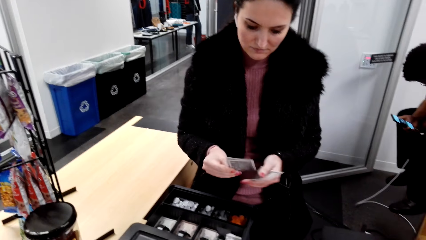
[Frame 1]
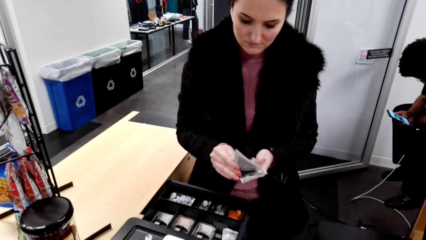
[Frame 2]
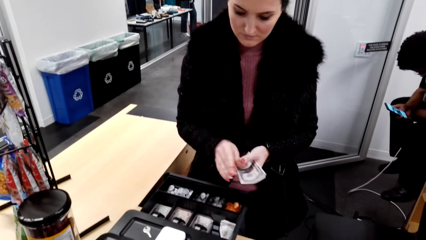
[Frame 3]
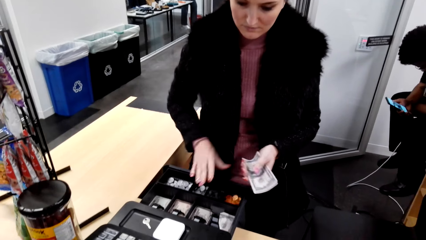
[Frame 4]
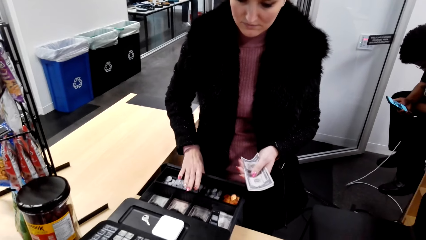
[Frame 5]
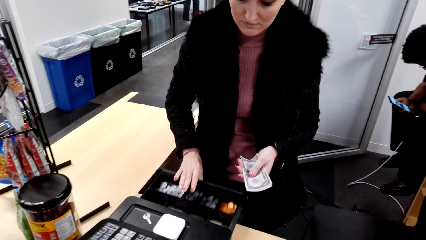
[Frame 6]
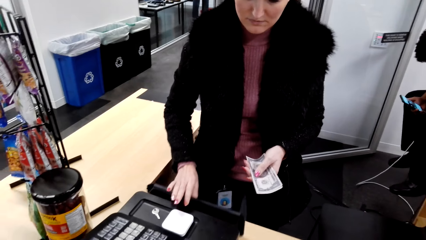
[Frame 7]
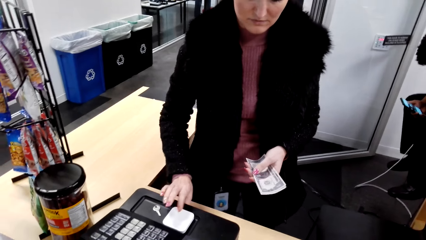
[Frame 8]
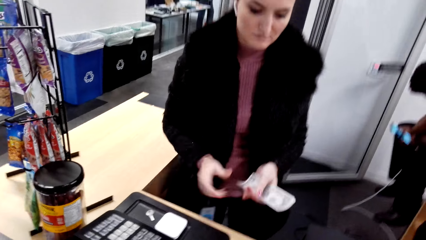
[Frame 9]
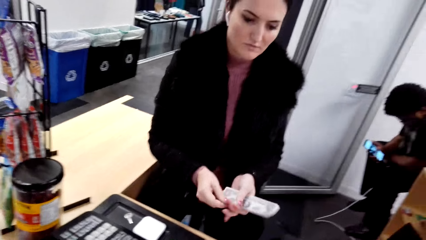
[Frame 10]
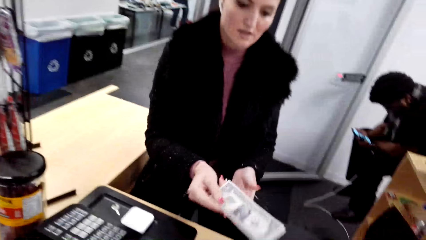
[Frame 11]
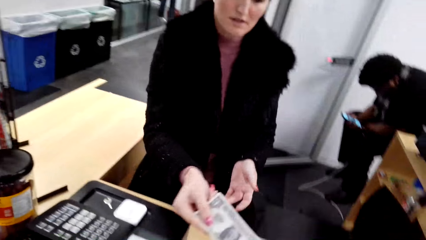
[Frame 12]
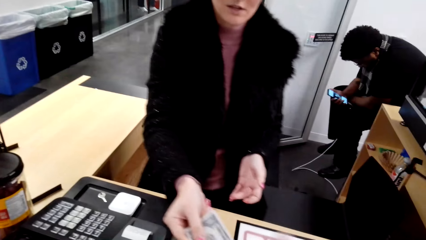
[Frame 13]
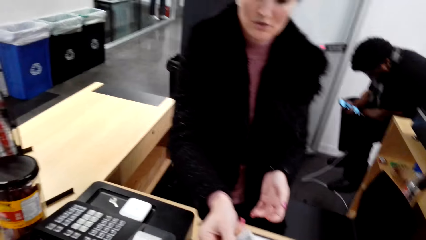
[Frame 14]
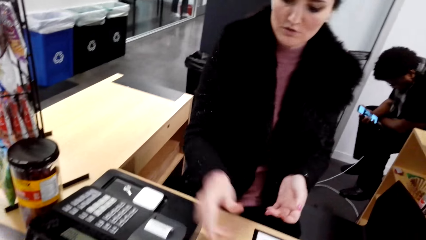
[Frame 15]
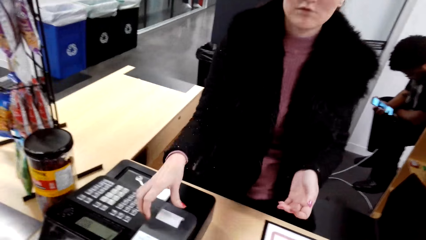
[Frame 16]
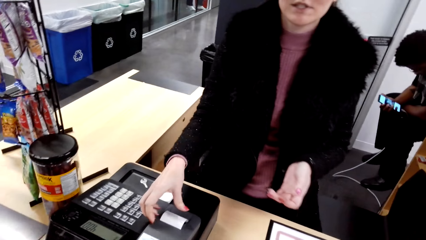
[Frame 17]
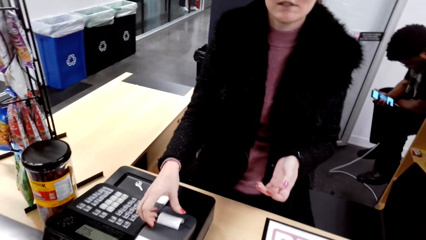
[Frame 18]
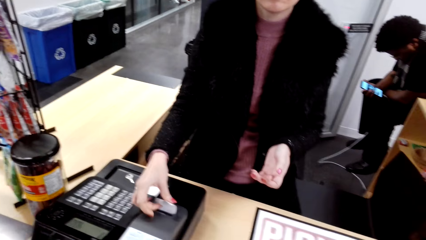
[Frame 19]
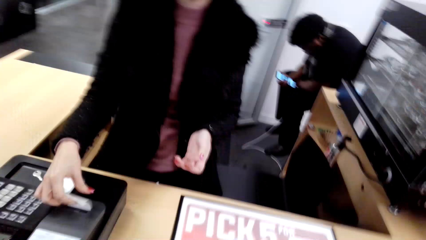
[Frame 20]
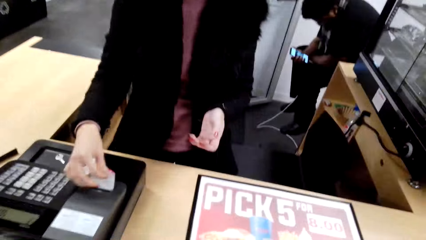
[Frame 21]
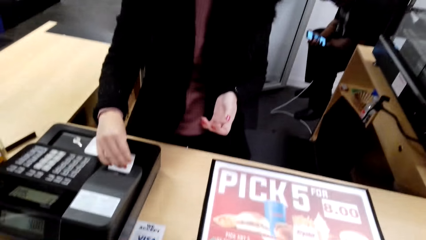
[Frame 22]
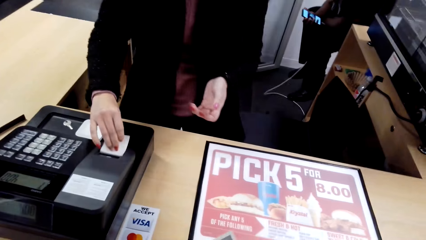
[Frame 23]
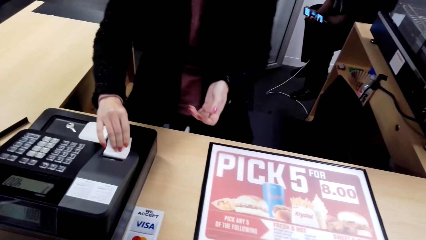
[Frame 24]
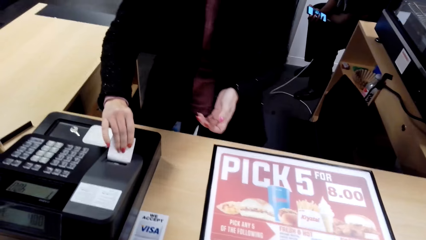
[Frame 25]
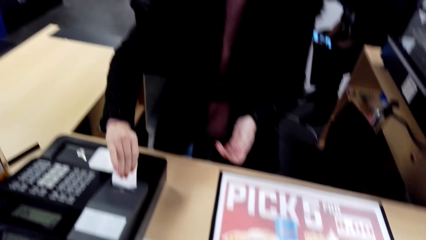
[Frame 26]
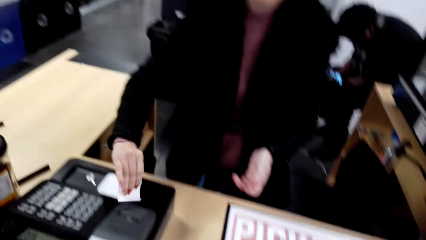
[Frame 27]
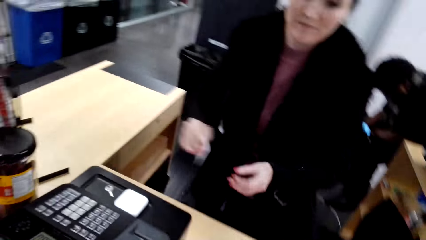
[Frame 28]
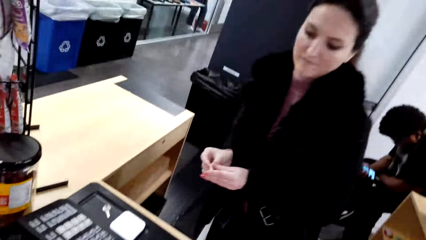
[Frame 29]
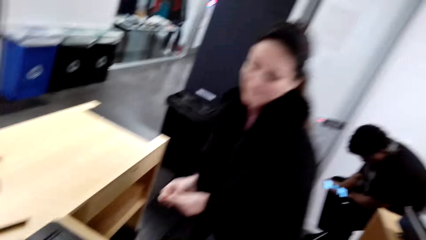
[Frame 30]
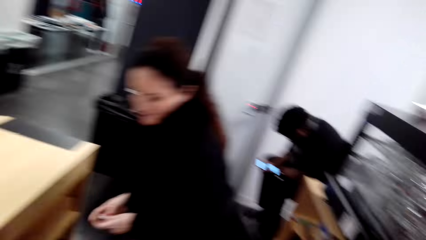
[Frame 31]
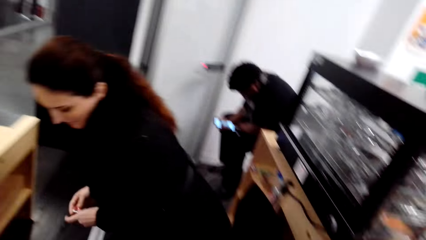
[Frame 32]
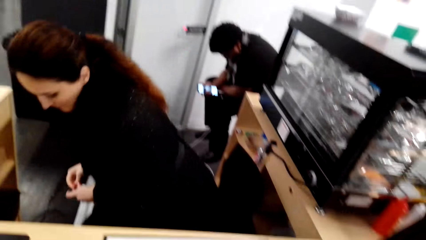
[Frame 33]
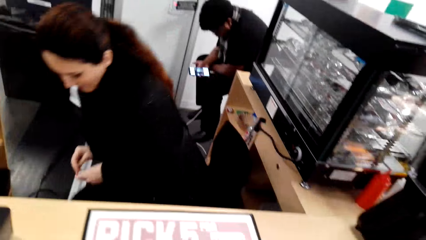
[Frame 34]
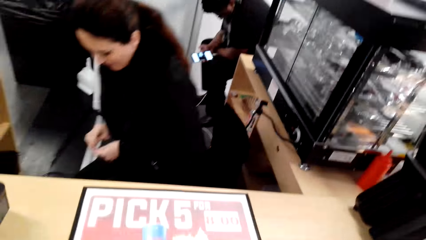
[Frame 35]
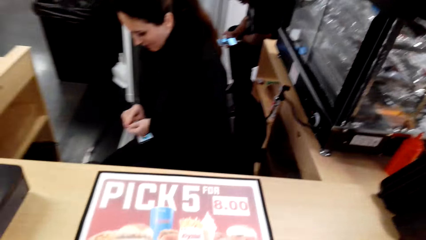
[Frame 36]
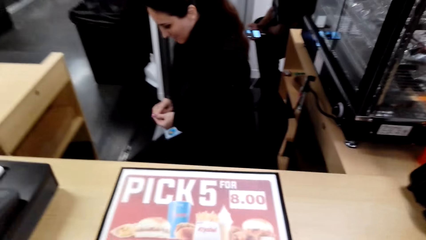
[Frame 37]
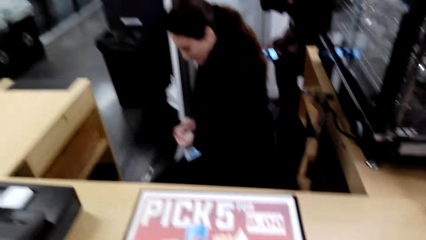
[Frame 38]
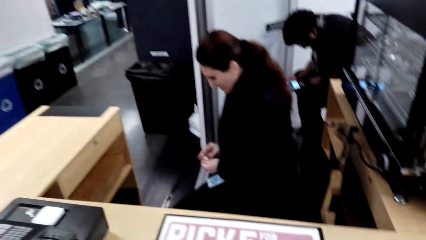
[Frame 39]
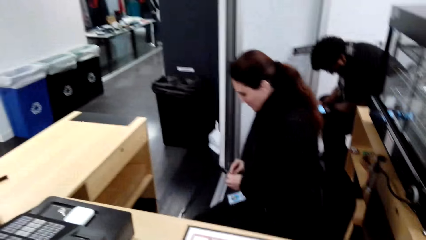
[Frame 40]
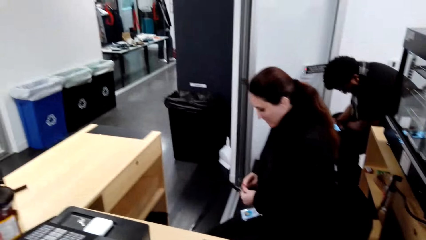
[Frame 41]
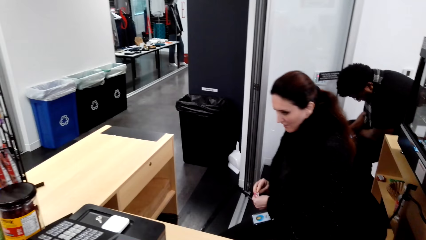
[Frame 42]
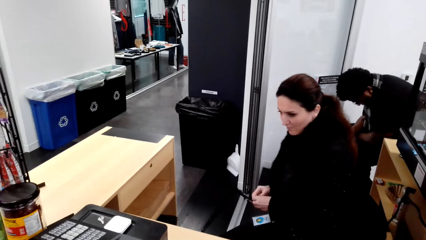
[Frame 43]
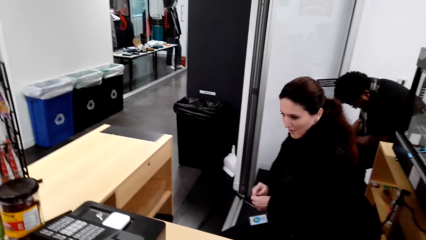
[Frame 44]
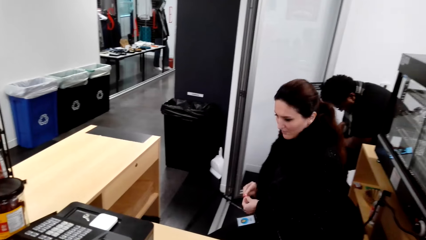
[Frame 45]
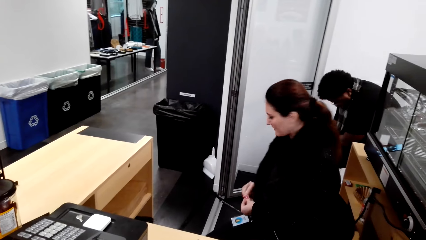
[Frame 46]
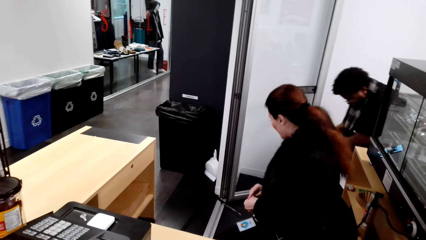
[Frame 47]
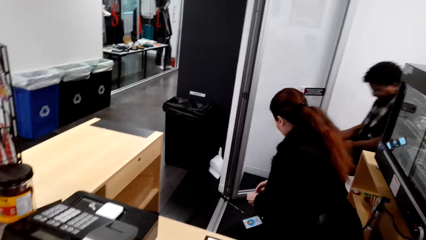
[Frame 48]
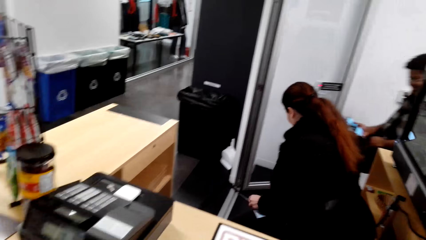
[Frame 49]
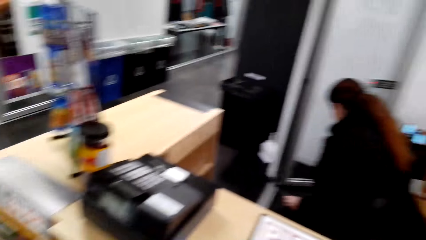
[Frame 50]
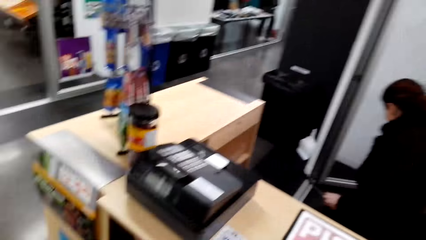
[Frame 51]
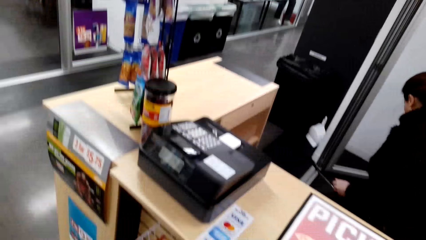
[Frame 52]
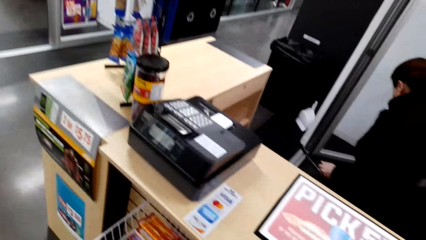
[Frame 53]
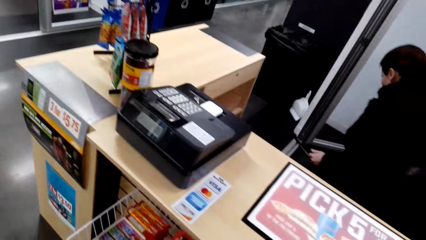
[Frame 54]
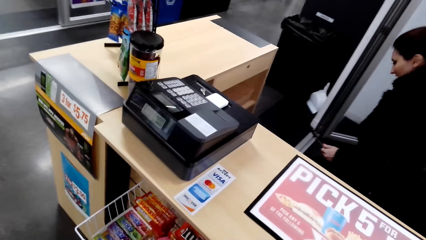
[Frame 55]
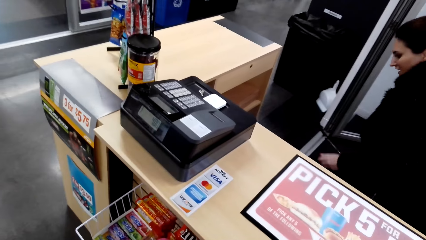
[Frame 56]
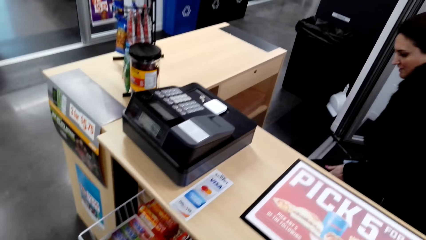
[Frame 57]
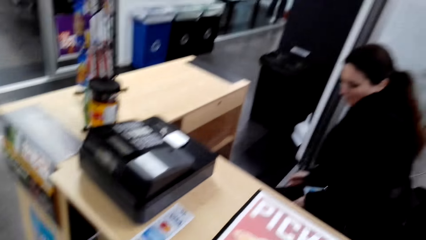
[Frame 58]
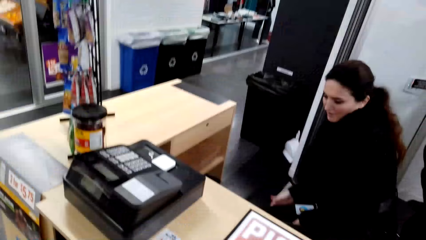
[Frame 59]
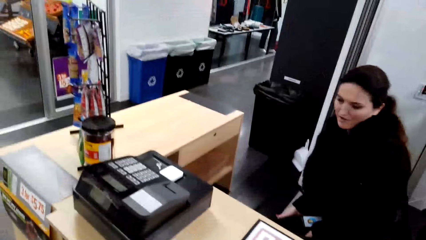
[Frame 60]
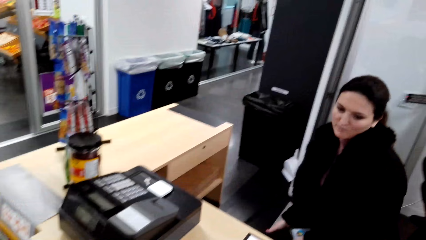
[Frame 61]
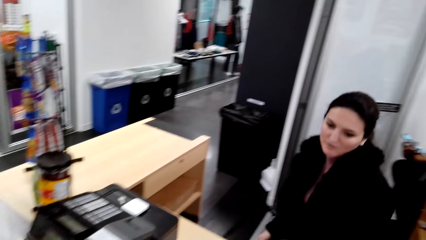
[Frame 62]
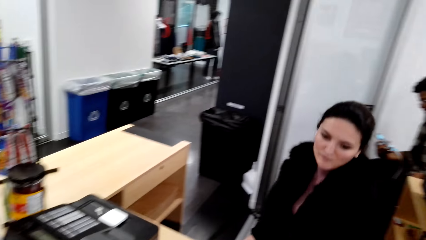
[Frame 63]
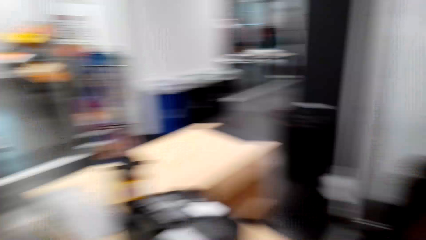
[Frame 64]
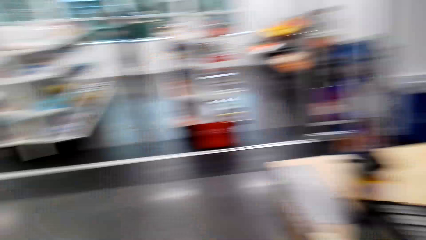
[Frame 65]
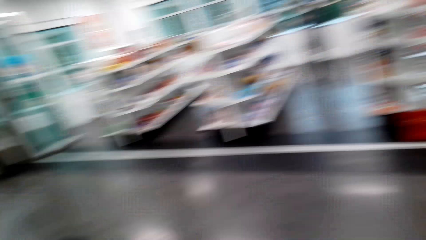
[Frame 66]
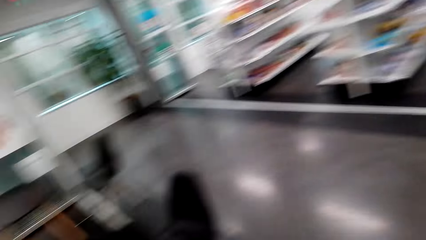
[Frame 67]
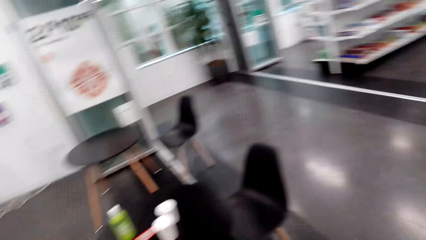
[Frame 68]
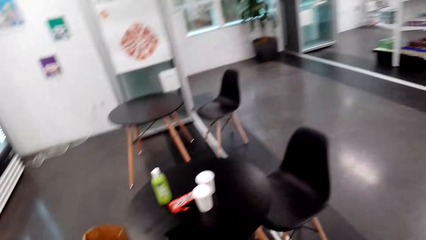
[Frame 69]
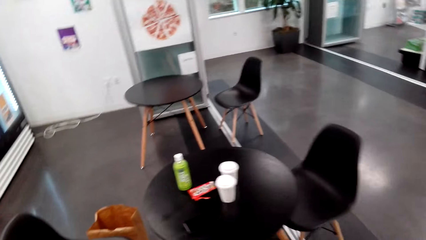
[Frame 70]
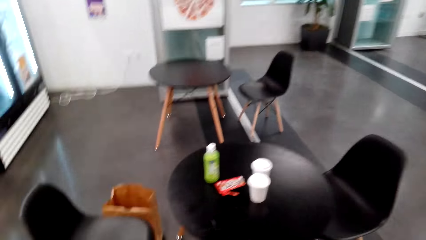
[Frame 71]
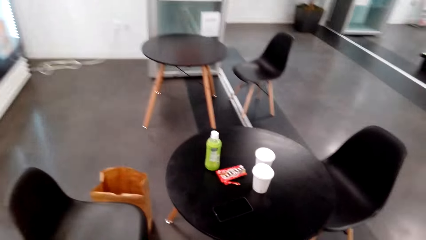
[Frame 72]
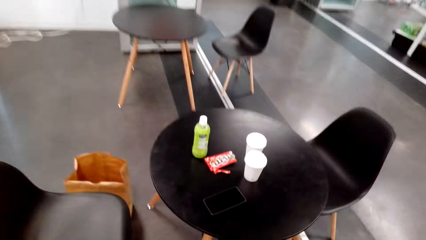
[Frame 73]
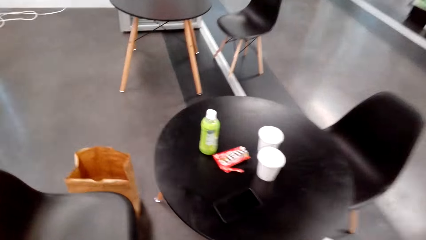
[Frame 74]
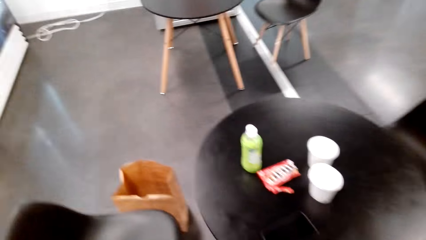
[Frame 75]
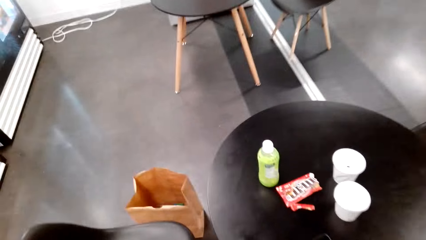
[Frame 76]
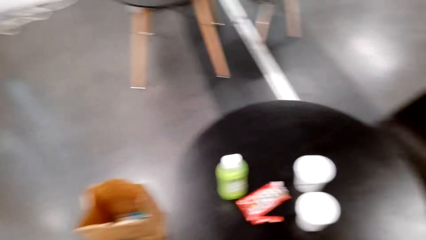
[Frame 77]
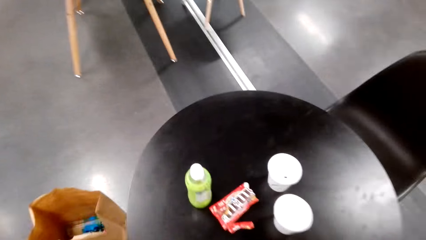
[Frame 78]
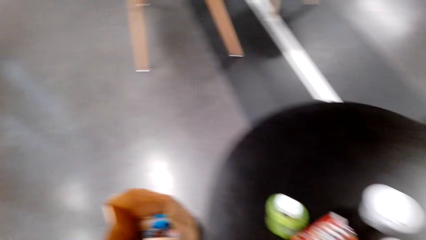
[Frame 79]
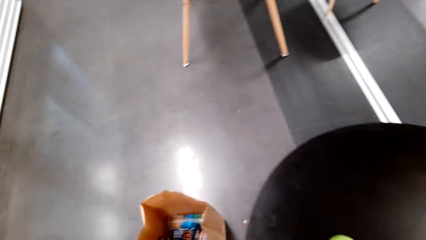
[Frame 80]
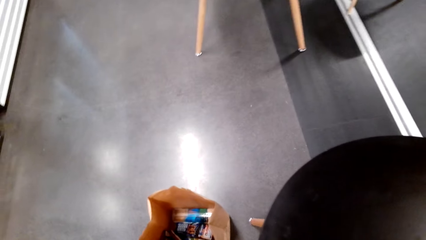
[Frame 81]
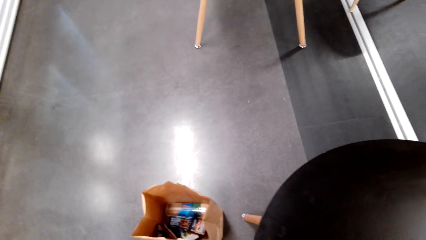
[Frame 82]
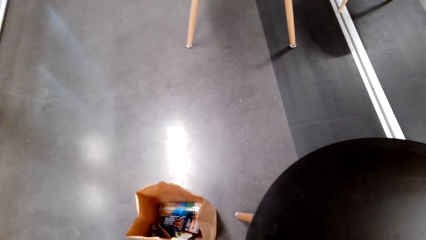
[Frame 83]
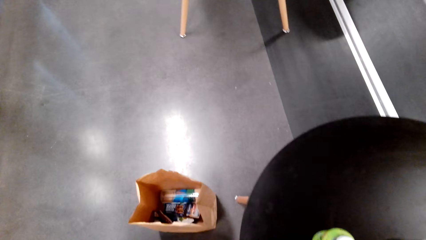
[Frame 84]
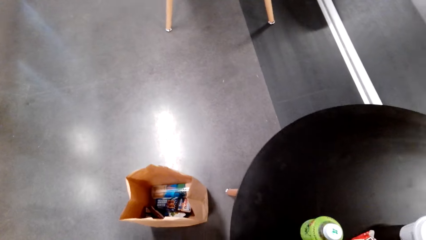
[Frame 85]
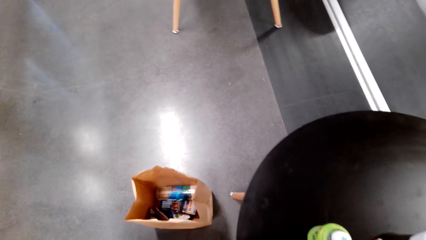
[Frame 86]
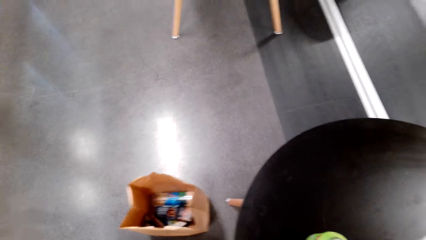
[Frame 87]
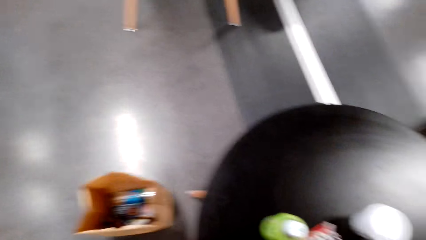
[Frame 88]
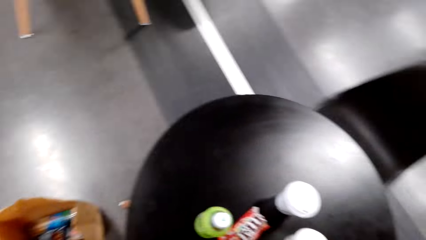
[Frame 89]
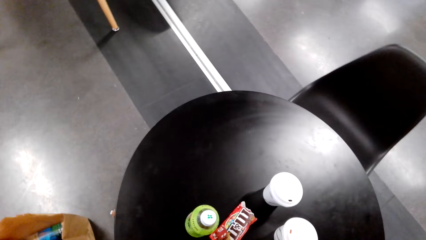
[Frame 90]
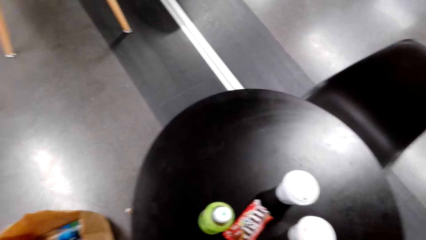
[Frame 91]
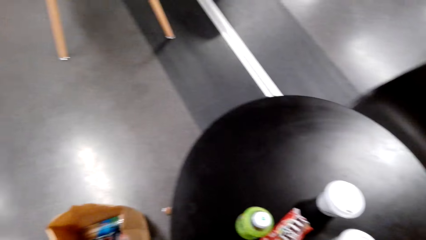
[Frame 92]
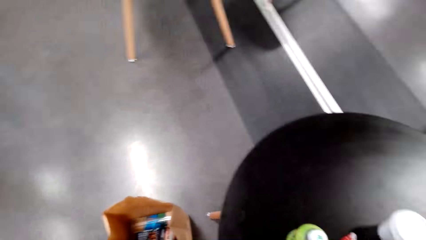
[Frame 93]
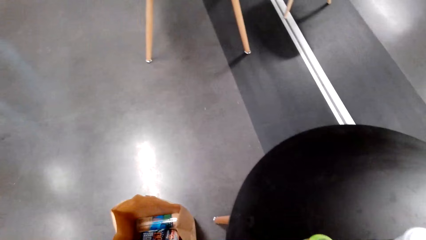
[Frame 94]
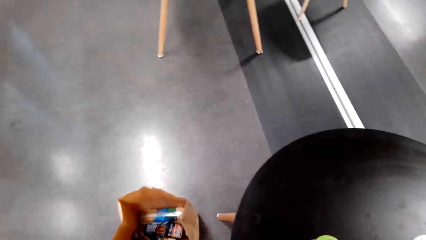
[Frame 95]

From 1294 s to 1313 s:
The cashier closes the cash drawer, hands the camera wearer money, cuts a receipt from the printer, and talks with the camera wearer.
